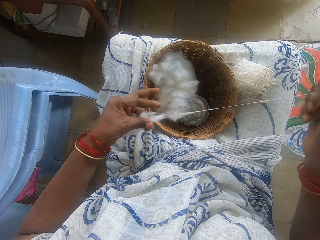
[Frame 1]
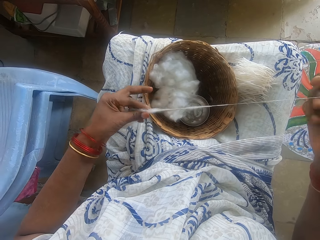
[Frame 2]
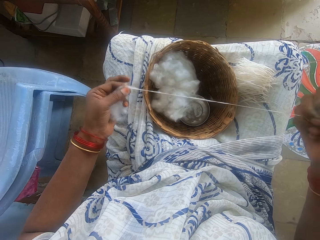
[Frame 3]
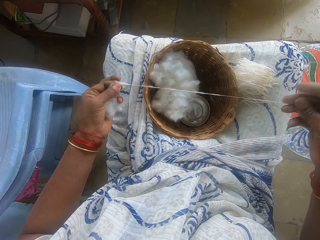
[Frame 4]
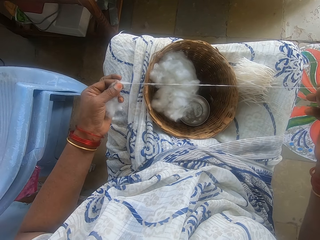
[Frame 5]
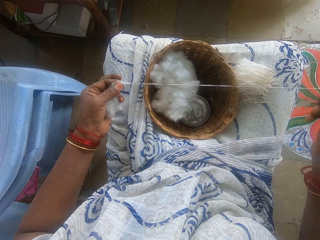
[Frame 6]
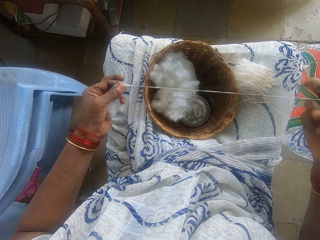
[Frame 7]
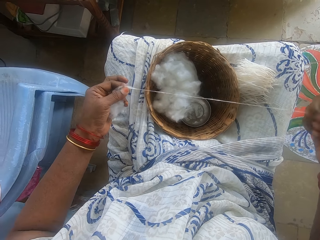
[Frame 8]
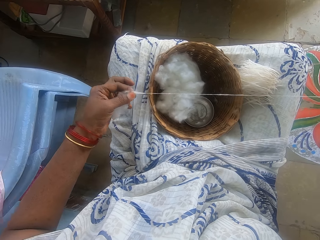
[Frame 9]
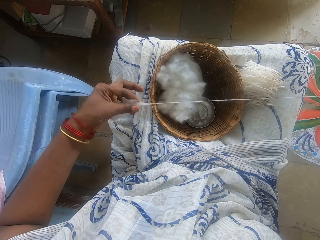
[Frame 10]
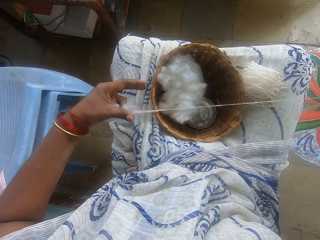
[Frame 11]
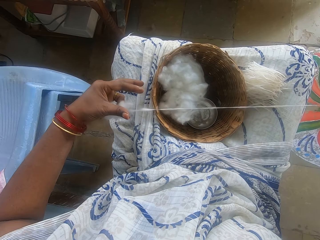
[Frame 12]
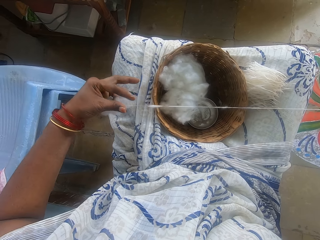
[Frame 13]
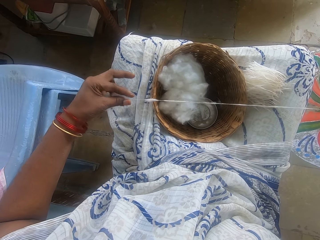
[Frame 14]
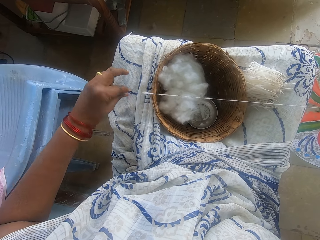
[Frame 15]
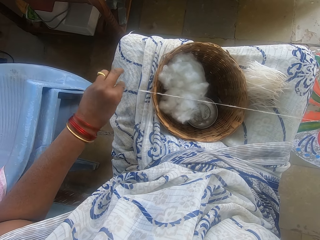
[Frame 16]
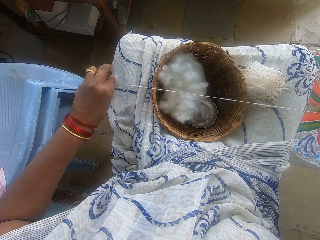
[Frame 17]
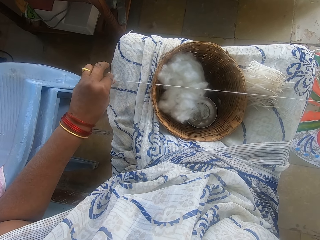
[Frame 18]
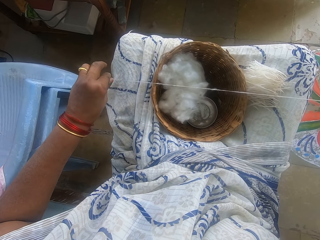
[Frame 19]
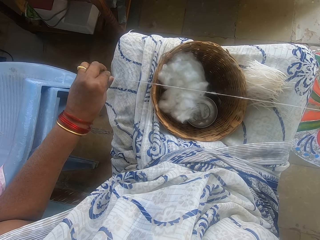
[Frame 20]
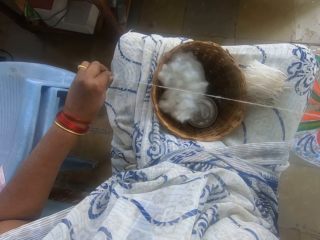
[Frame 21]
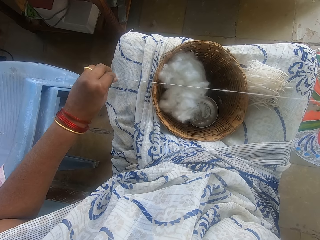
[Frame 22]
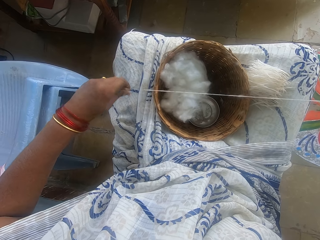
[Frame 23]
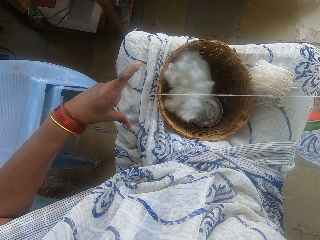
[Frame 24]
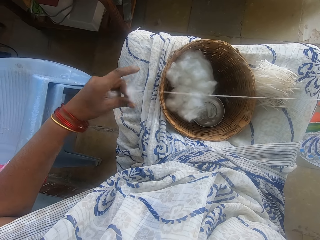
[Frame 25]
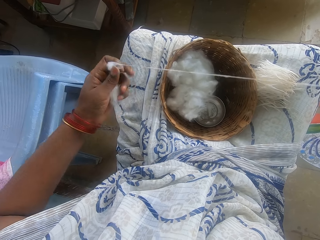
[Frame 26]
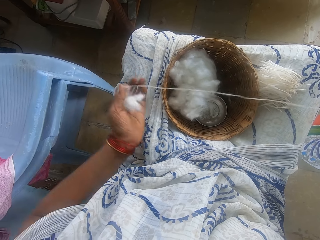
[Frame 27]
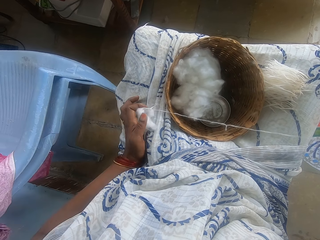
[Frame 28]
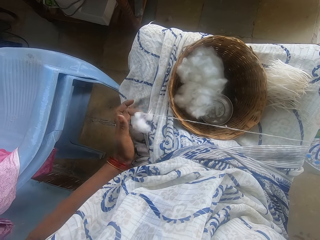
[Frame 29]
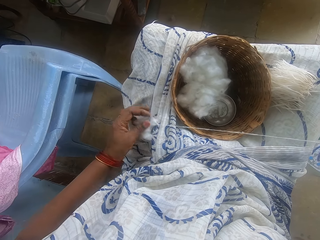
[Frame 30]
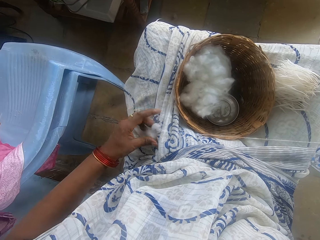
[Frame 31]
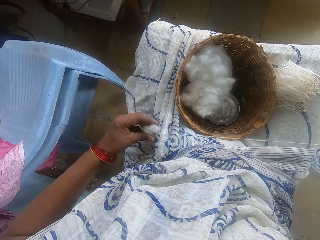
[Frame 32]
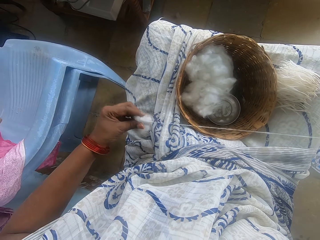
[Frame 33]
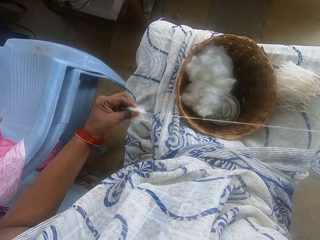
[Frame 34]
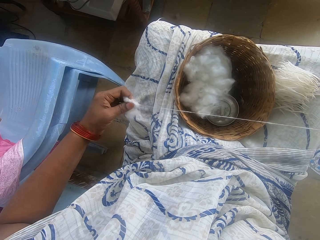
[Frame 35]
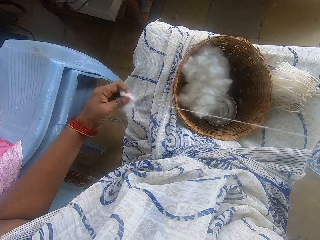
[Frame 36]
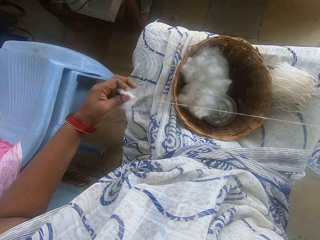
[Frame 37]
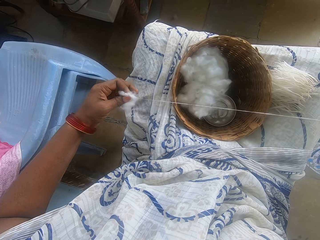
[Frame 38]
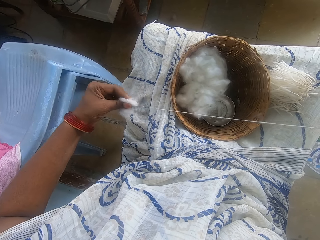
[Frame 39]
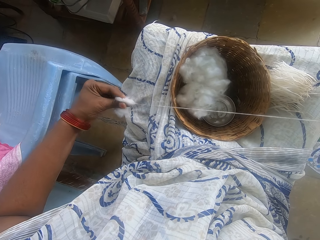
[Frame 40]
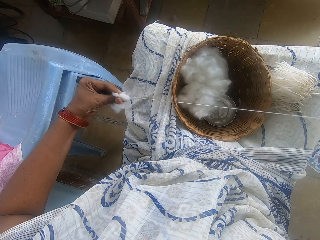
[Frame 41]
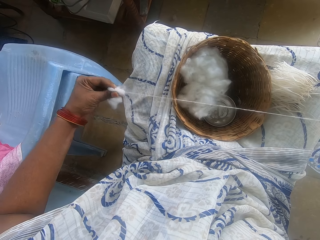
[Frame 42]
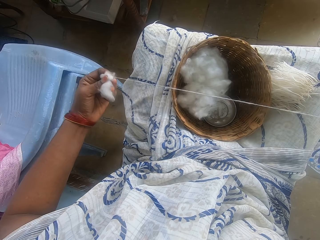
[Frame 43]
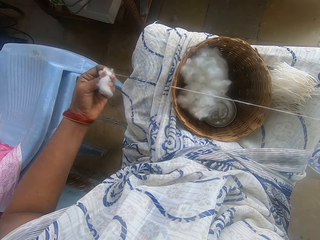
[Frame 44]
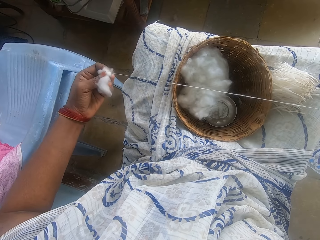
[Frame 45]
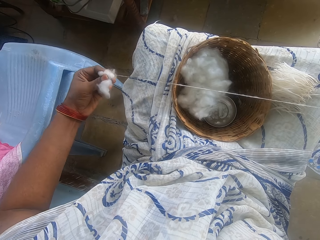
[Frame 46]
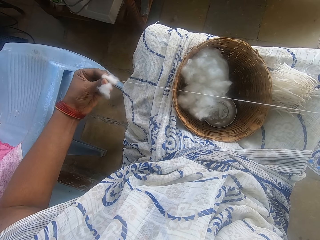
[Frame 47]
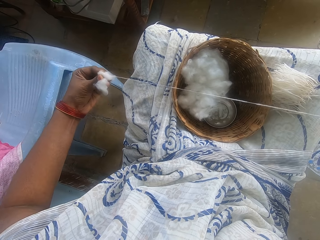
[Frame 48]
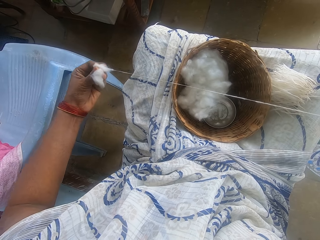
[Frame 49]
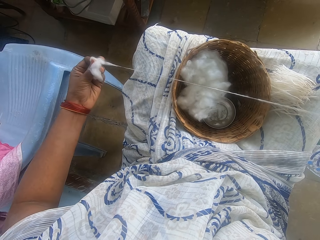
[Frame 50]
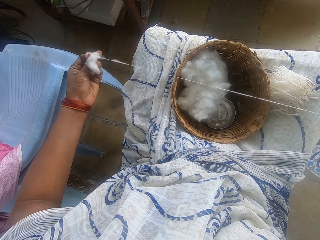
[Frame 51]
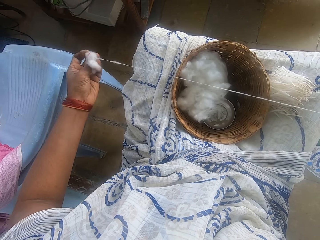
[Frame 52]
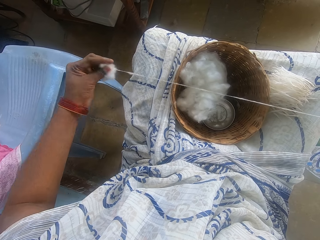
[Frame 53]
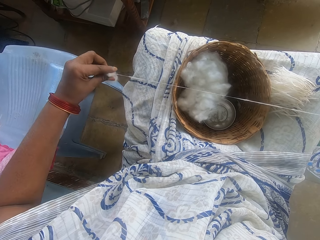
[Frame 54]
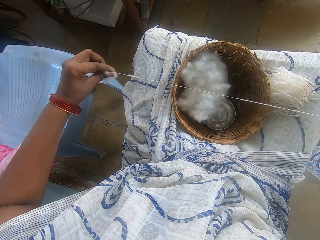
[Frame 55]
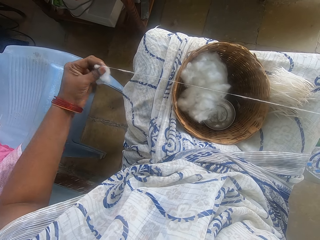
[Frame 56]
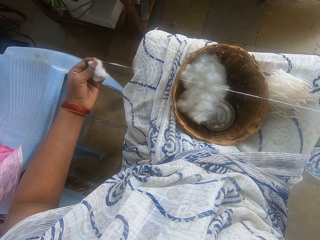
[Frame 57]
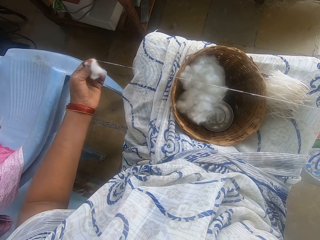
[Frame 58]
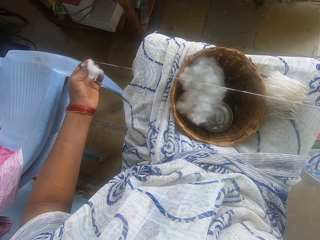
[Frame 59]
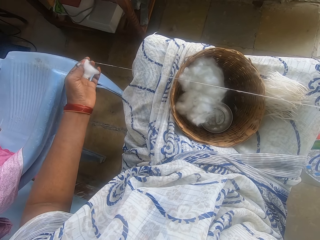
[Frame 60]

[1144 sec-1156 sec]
The camera wearer puts the cotton on her thighs. She picks up the cotton. She pulls a cotton string with both hands.

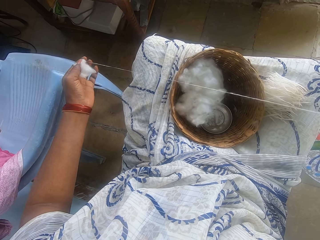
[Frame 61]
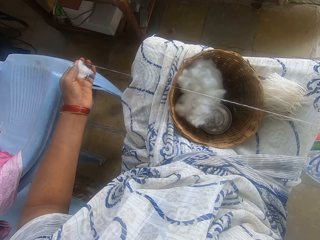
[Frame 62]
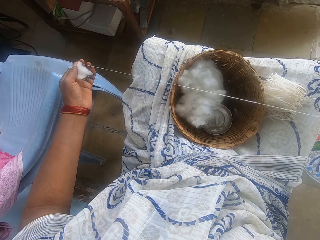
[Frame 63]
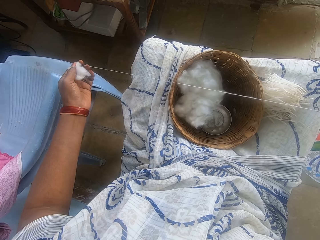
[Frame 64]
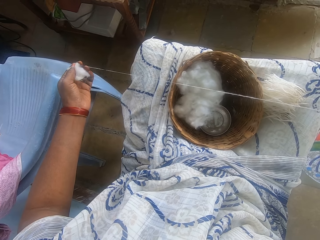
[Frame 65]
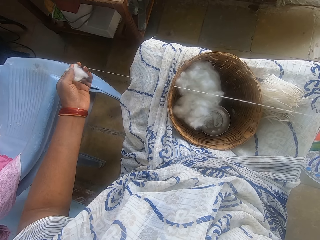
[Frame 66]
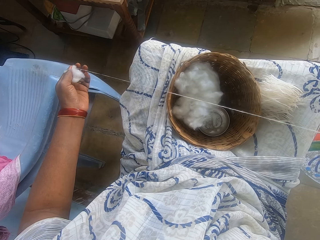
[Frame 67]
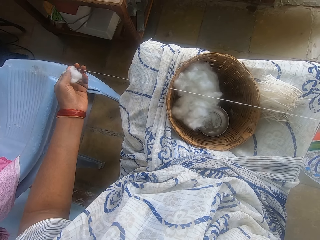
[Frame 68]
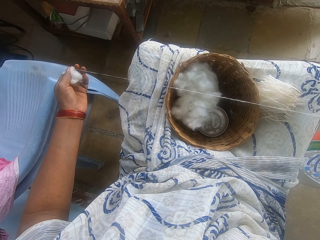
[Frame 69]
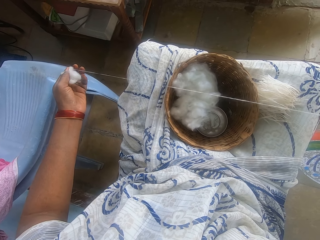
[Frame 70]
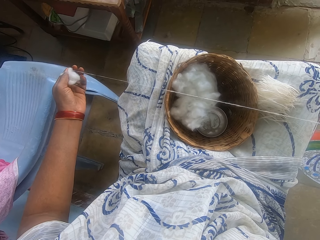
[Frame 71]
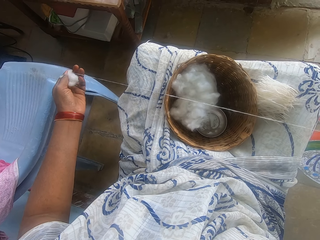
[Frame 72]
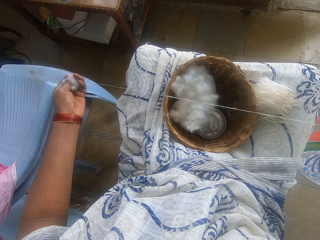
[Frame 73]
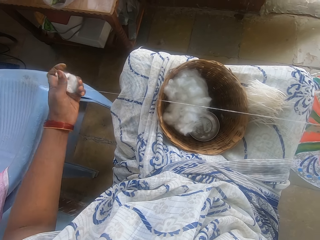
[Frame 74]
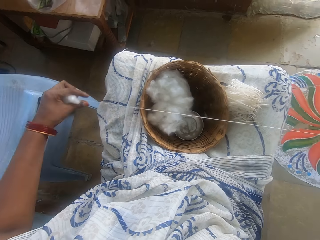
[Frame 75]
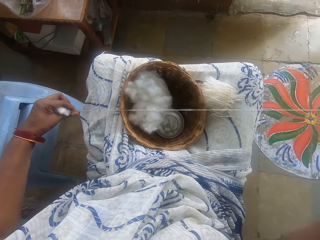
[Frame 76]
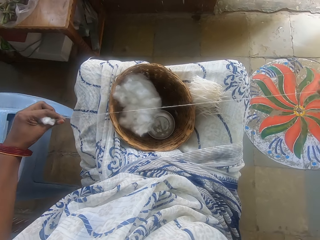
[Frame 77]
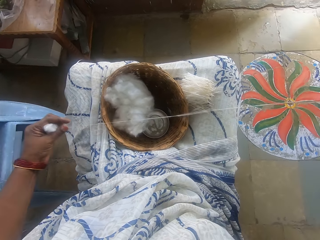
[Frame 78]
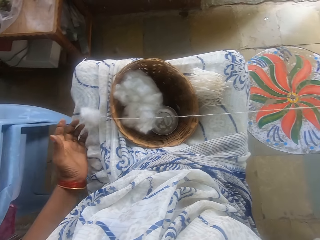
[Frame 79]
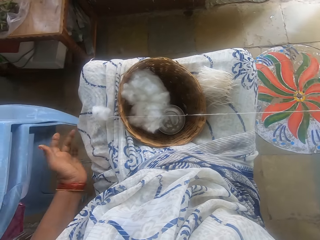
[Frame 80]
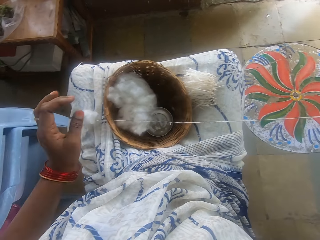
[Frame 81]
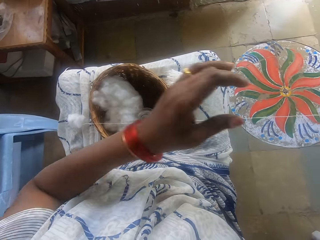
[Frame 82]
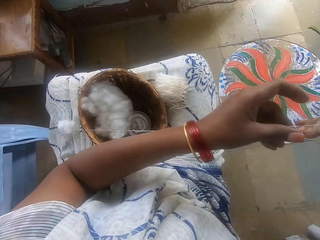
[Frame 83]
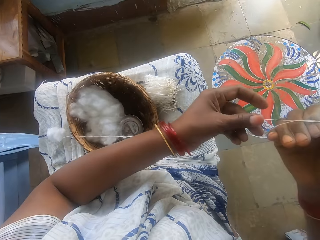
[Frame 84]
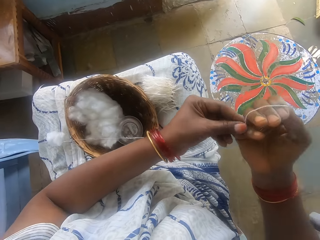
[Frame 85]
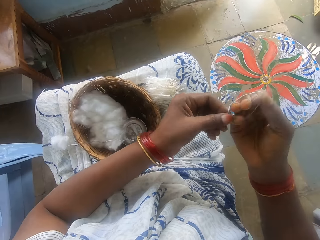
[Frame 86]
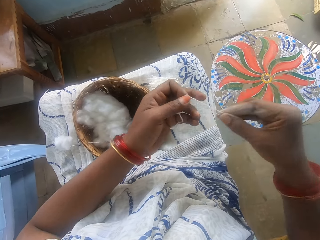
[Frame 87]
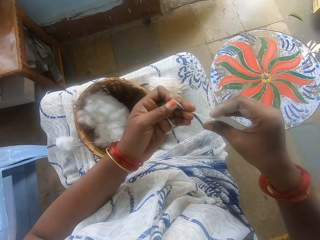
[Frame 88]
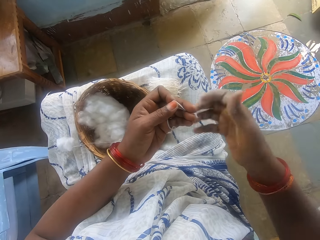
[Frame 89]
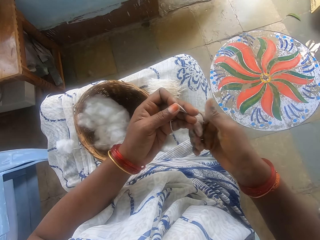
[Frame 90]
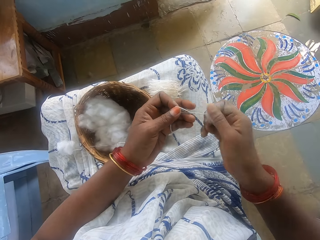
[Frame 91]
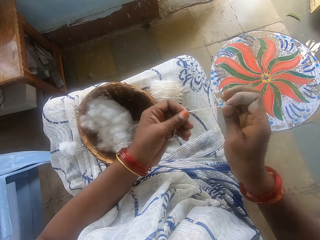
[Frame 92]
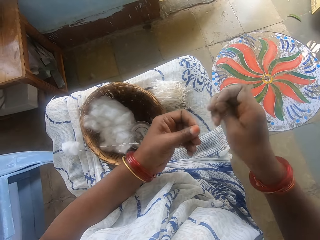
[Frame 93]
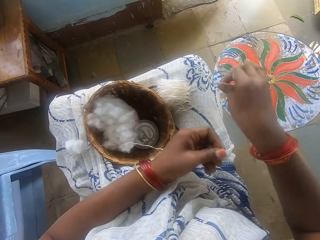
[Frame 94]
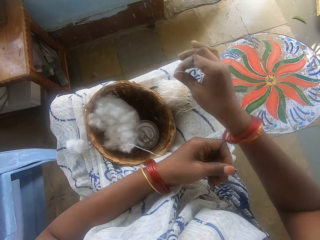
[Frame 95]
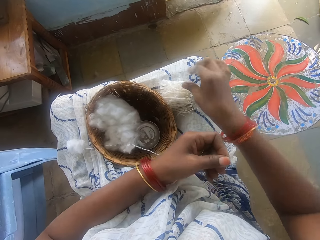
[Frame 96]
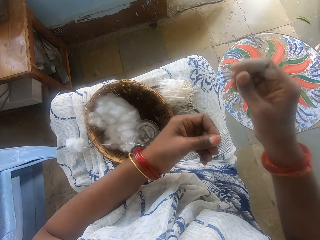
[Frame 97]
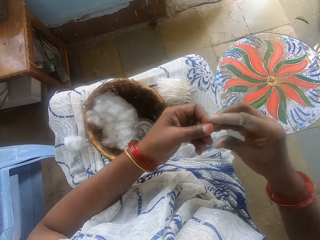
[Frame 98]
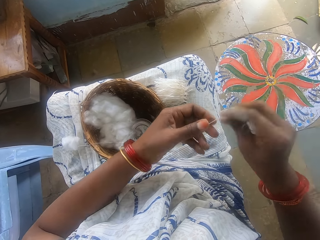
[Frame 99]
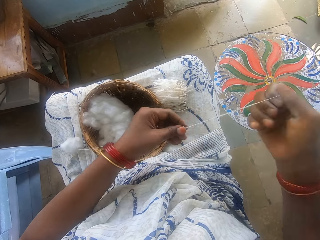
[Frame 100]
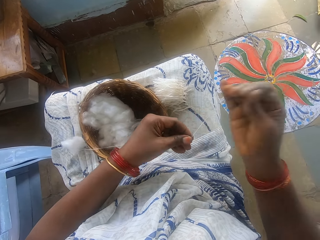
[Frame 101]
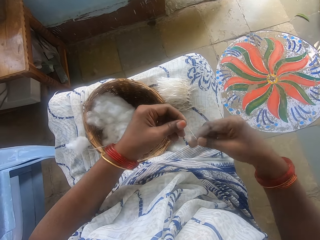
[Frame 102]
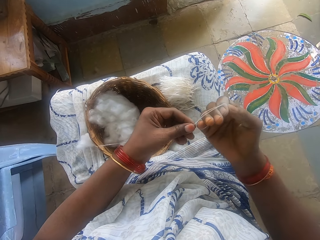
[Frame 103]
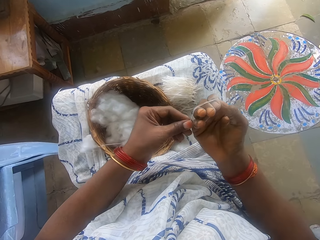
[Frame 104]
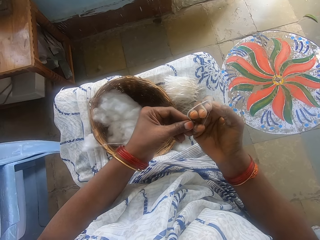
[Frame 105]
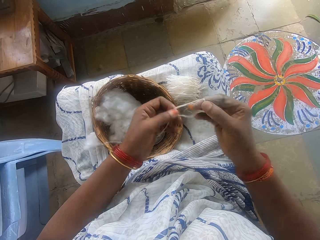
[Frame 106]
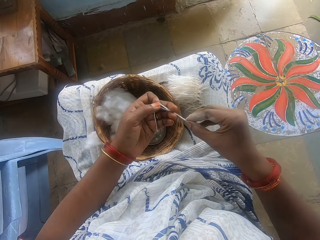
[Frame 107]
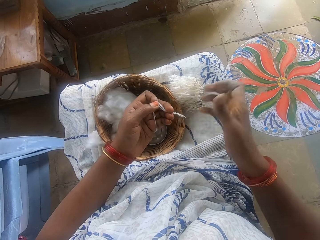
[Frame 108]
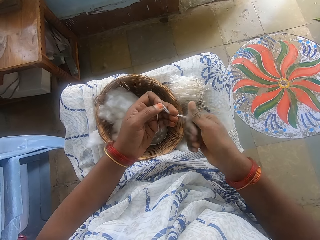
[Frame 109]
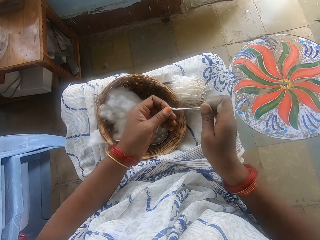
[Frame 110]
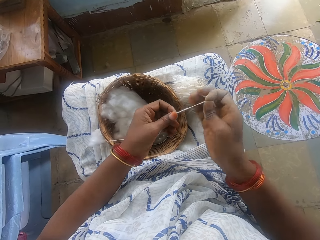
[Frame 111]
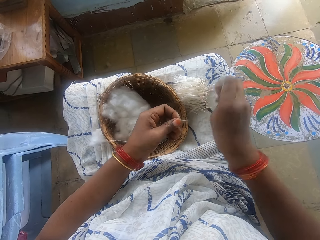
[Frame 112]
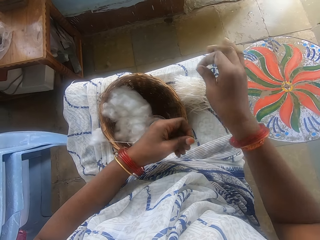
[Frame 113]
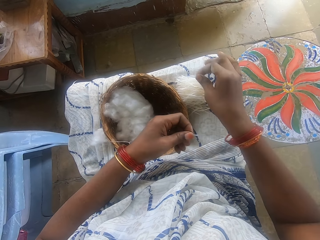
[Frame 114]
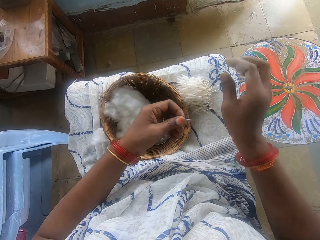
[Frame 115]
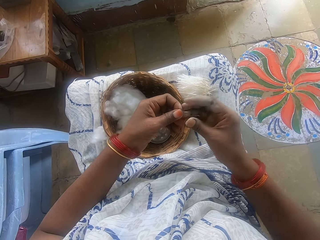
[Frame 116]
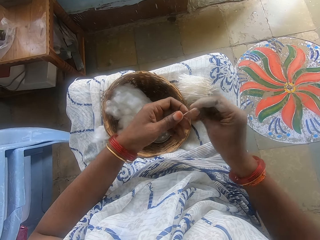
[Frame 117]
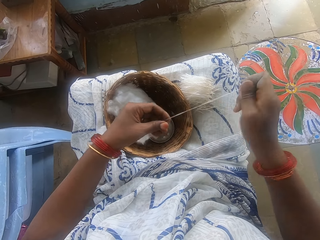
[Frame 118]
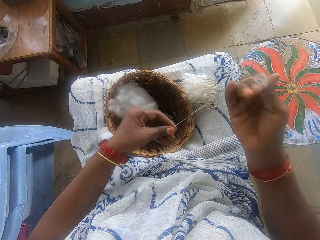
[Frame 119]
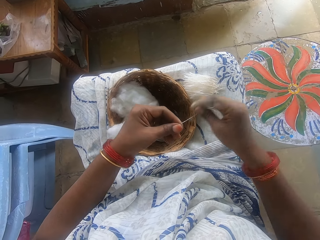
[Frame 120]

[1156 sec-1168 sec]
The camera wearer puts the cotton on her thighs. She wraps the strip of cotton wool or cotton string around her right hand with her left hand. She pulls the cotton string from her hand and rolls the cotton string. She cuts the strip with her right hand. She places the cut strip on her leg with her right hand. She holds the string with both hands. She pulls the cotton string. She wraps the strip of cotton wool around her right hand with her left hand. She pulls the cotton string from her hand. She pulls her hand off the cotton string. She rolls the cotton string on her hand. She cuts the strip with her right hand. She places the cut strip on her leg with her right hand. She pulls the cotton string.
